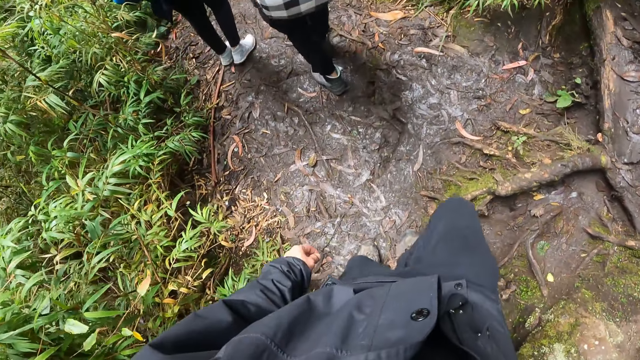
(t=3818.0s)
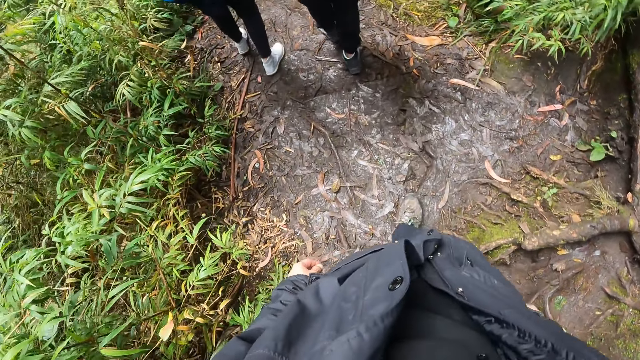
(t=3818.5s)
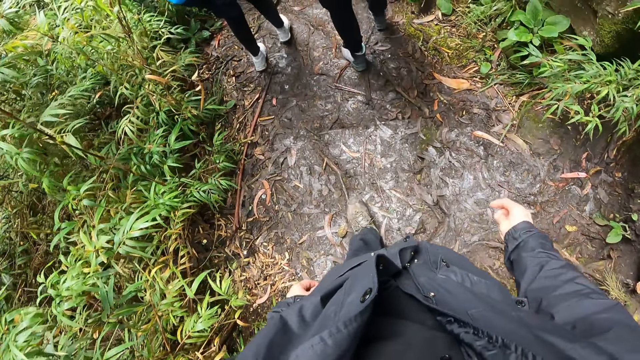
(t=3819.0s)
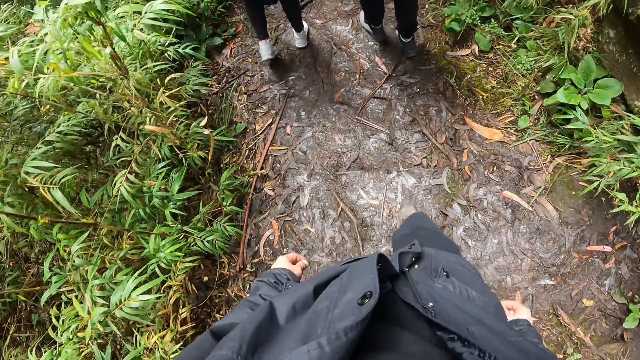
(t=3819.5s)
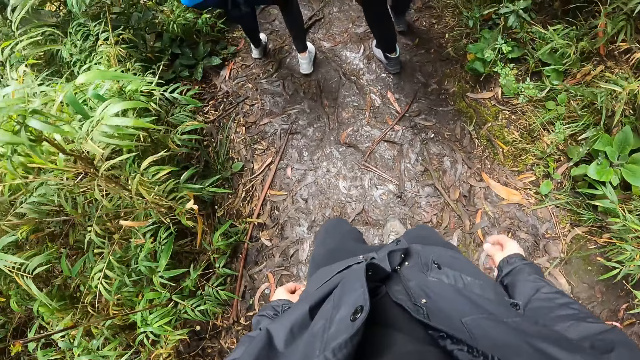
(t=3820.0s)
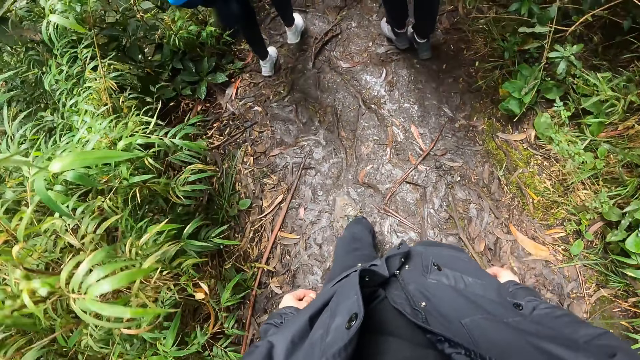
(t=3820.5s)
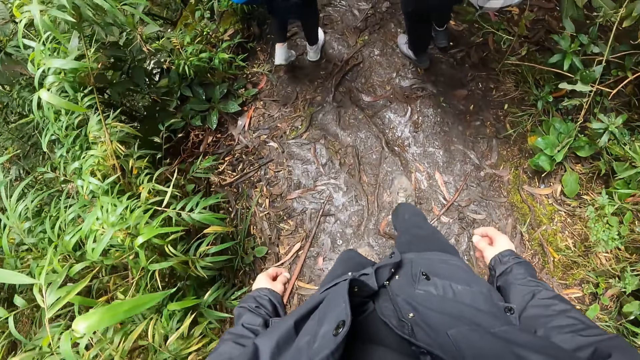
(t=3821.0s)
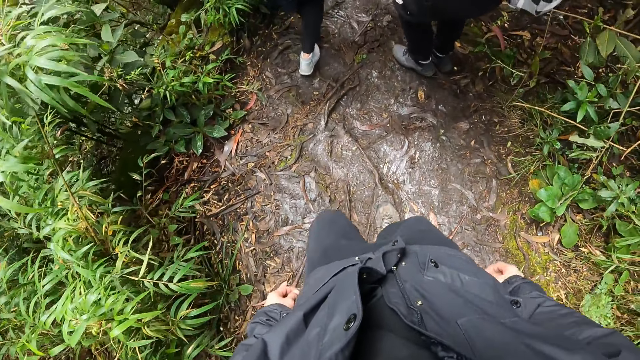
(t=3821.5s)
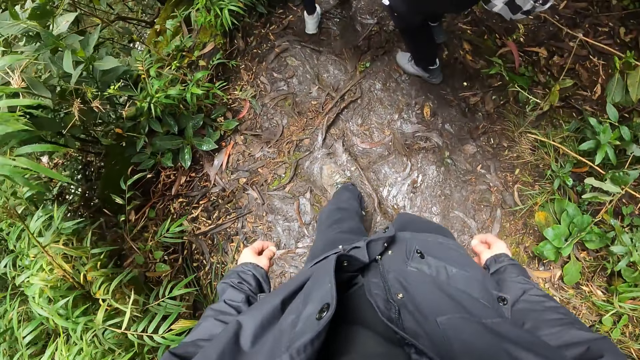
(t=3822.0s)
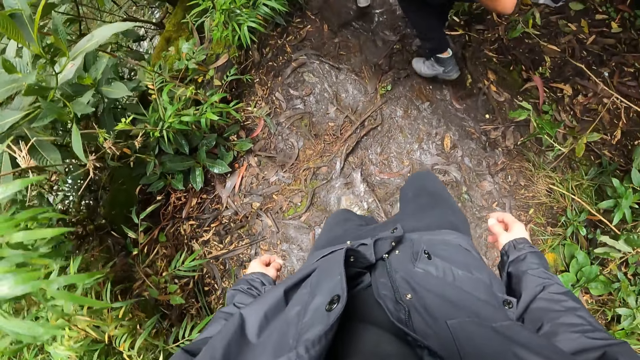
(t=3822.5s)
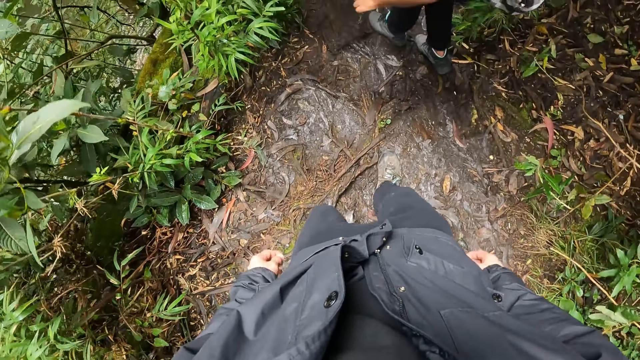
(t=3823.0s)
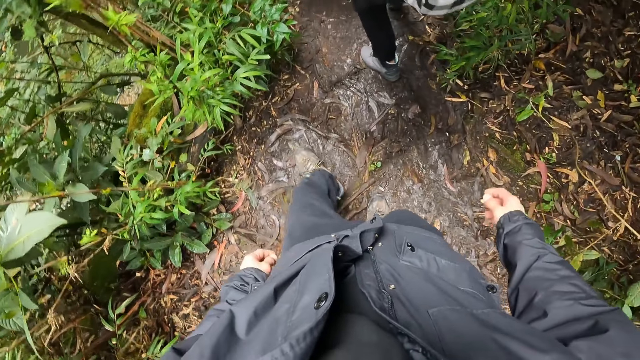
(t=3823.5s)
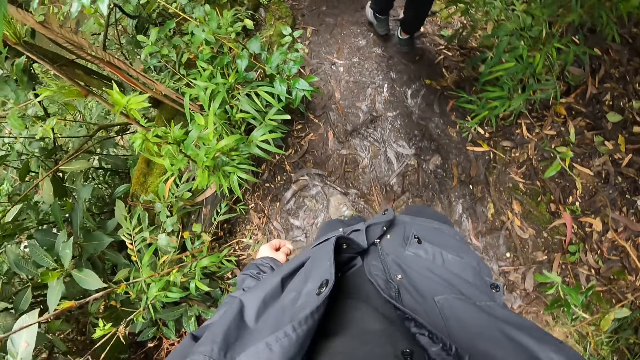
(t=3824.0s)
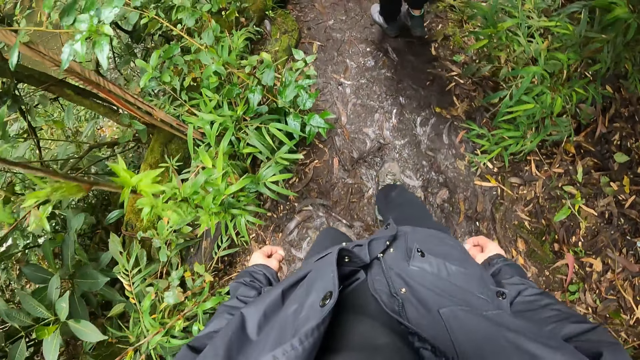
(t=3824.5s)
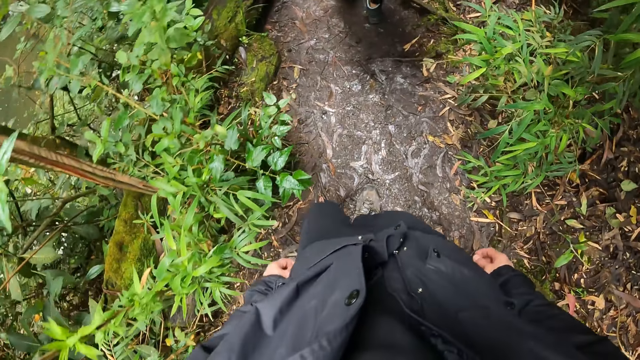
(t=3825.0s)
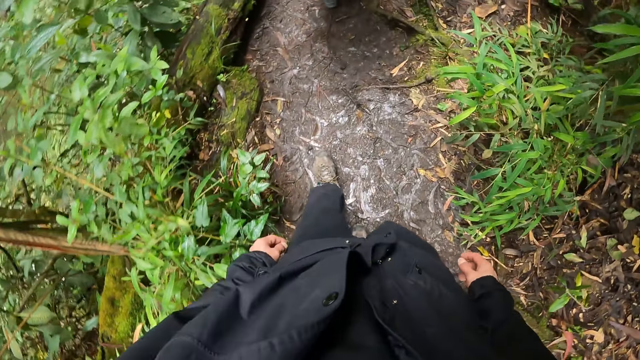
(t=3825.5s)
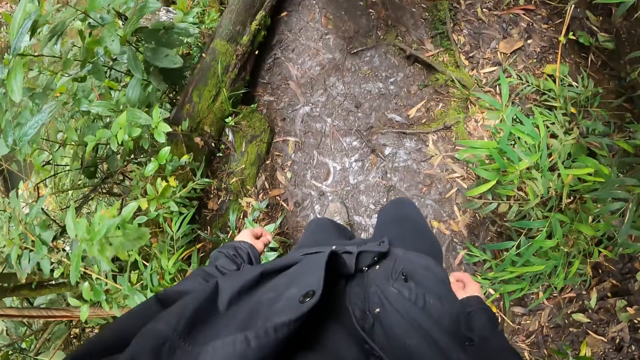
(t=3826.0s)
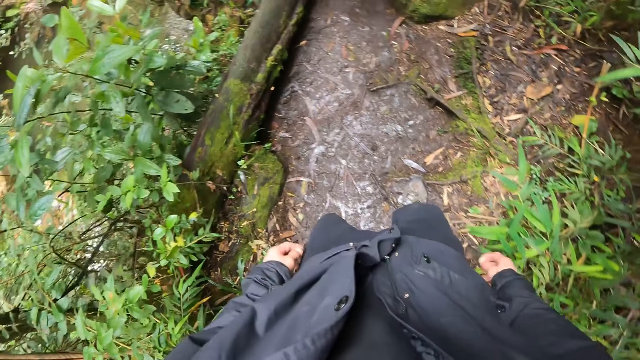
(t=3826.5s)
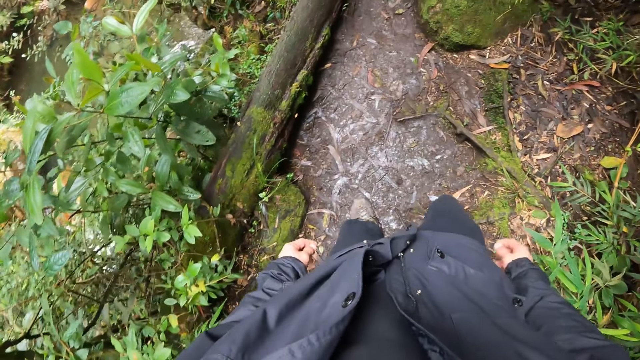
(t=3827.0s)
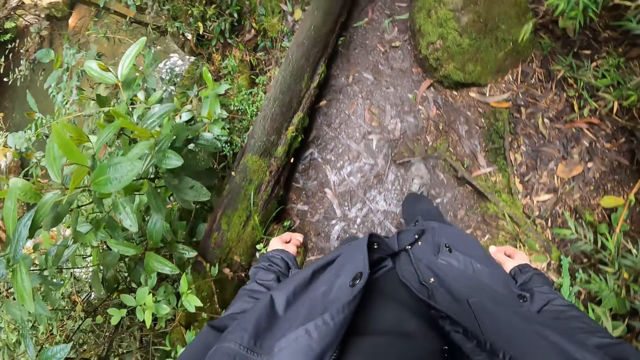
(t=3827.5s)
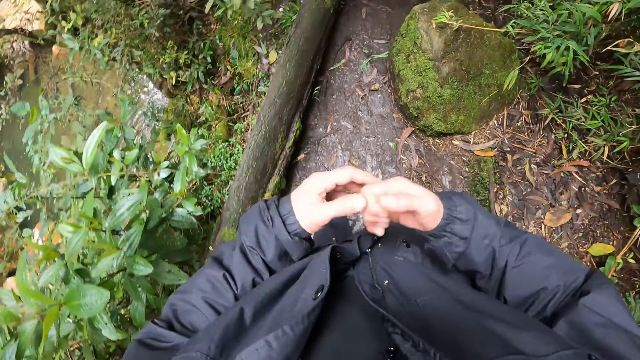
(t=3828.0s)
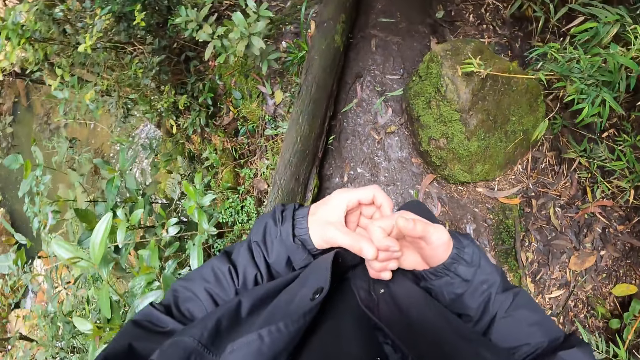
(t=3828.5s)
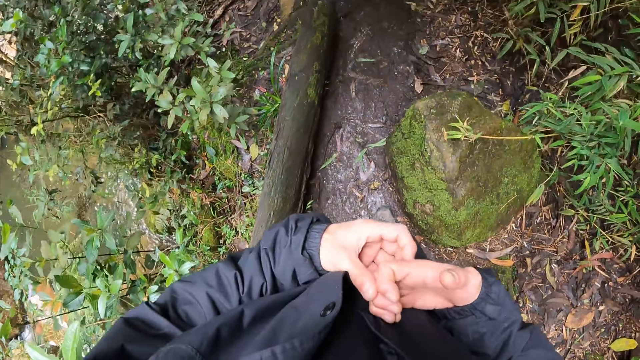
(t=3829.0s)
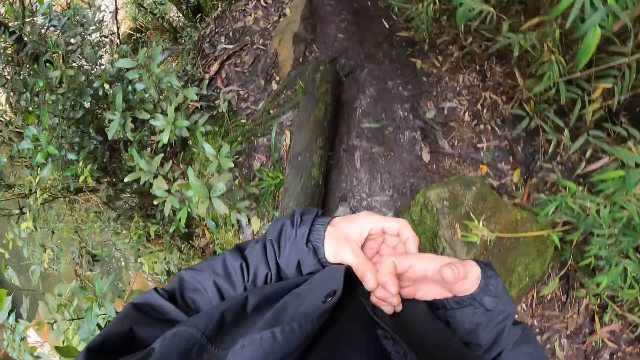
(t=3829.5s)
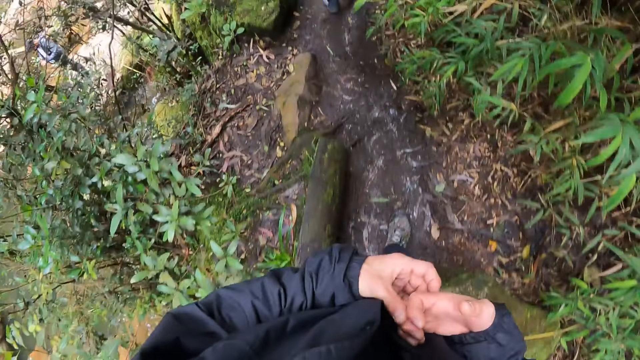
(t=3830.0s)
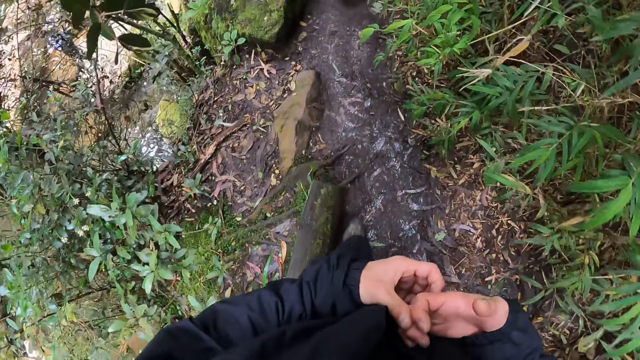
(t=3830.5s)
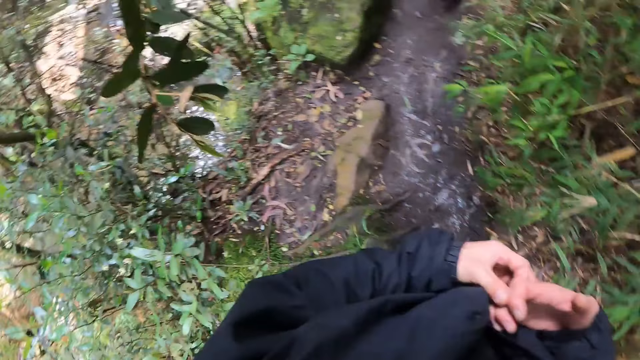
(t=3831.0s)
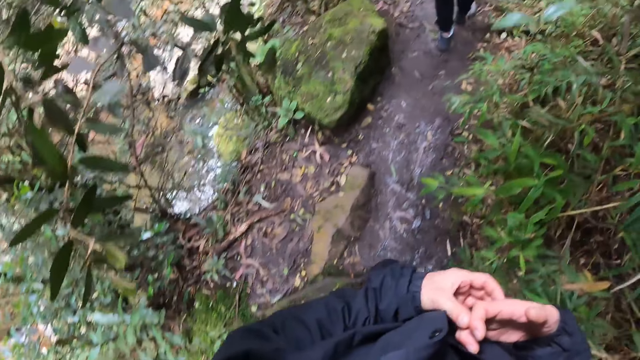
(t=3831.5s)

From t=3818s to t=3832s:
The camera wearer scratches his right hand with his left hand.

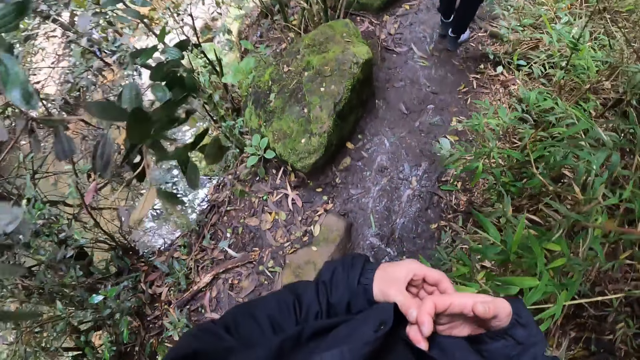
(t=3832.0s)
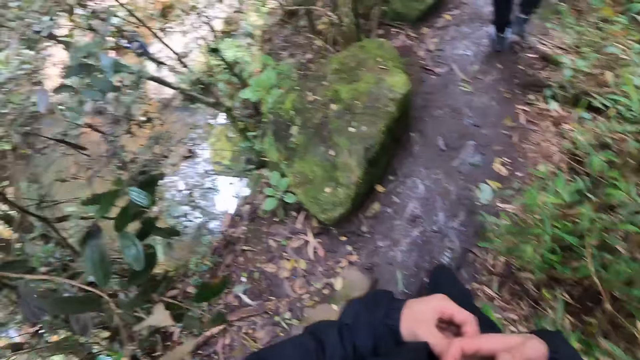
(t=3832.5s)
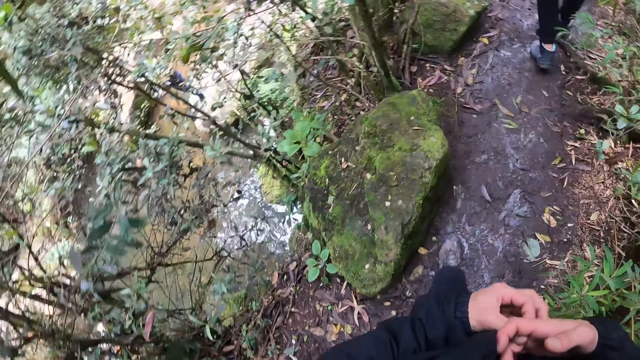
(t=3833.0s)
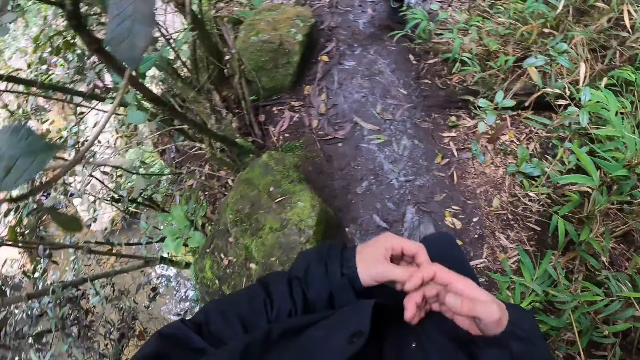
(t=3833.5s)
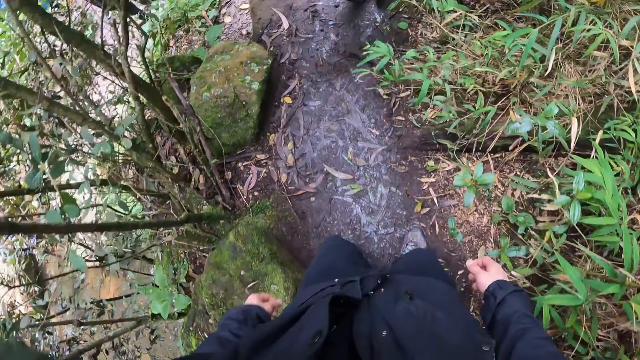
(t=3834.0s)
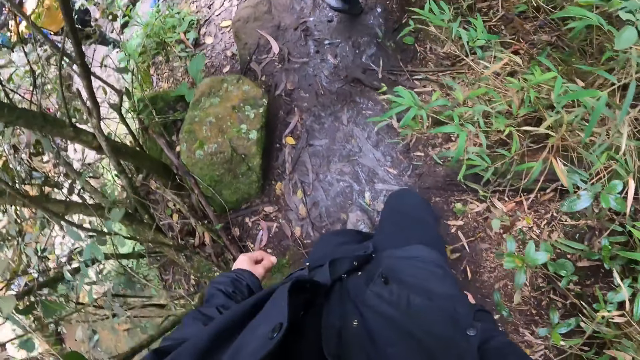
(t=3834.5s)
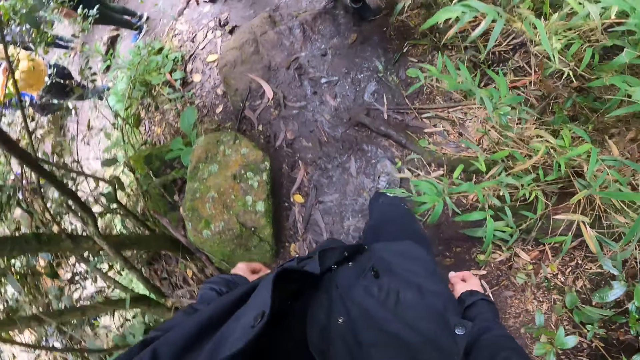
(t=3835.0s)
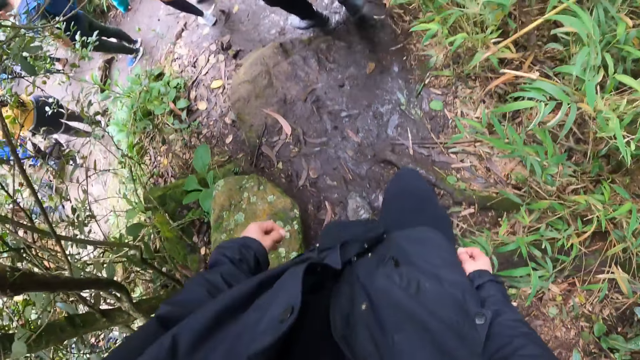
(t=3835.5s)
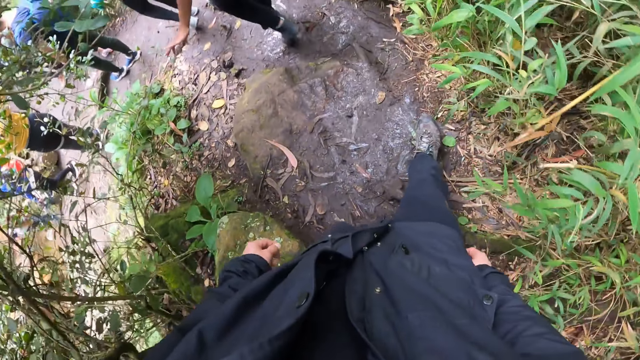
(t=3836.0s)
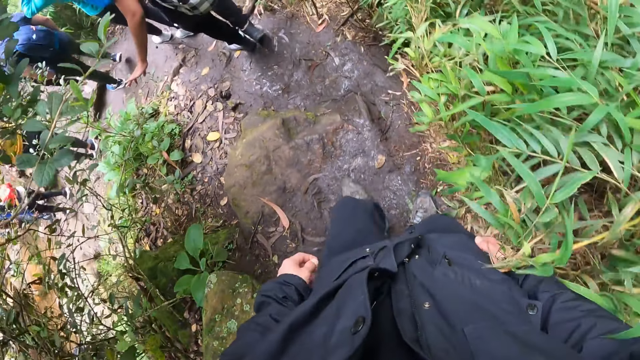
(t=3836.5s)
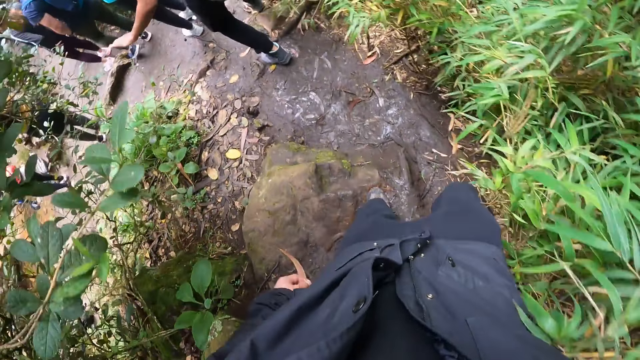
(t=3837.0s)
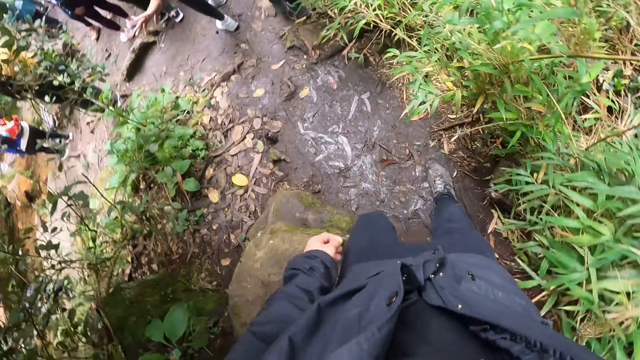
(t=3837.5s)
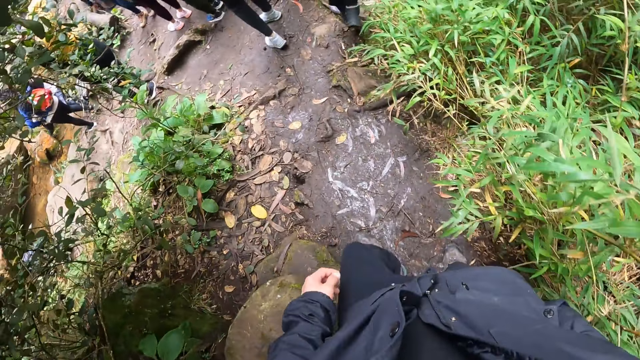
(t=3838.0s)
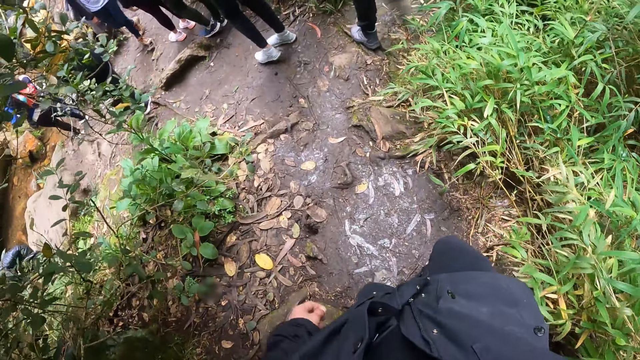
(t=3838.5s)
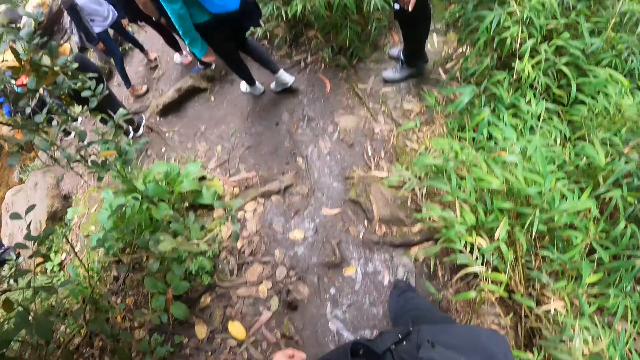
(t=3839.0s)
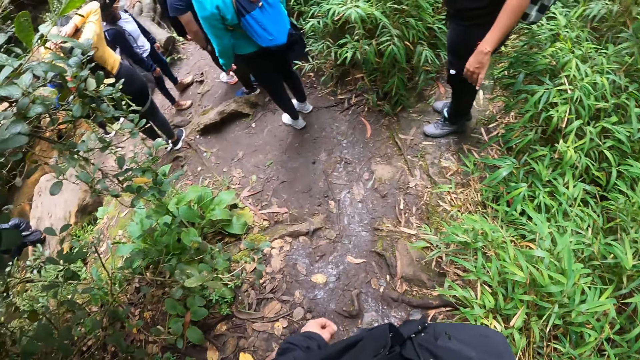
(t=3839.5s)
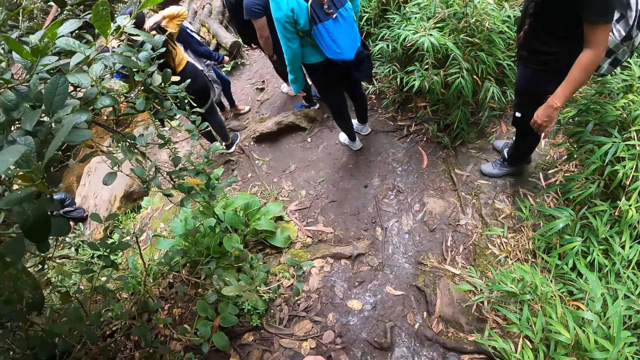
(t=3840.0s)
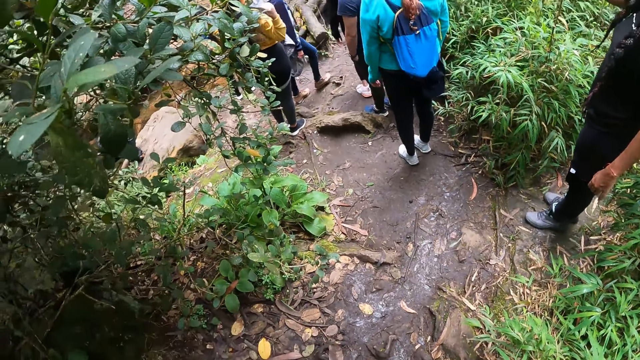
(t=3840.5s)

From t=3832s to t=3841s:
The camera wearer walks in a forest.
